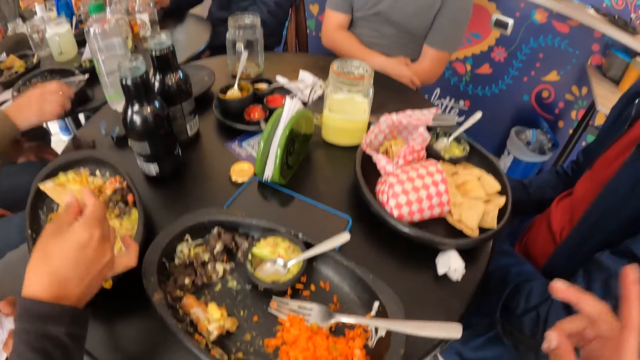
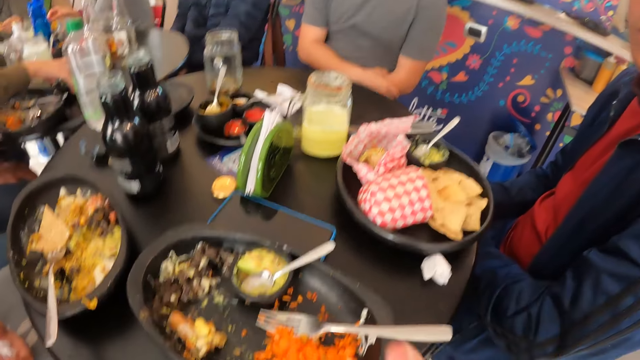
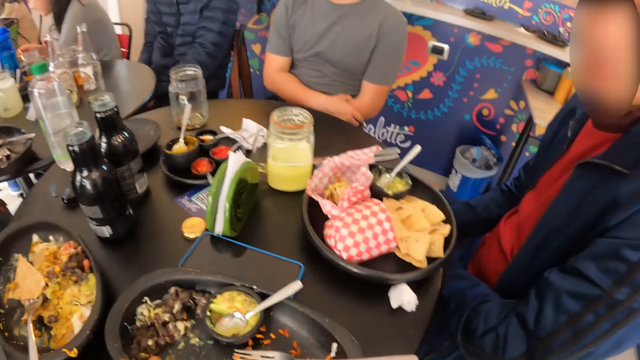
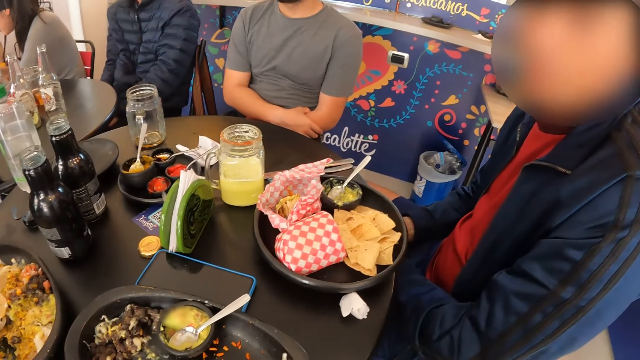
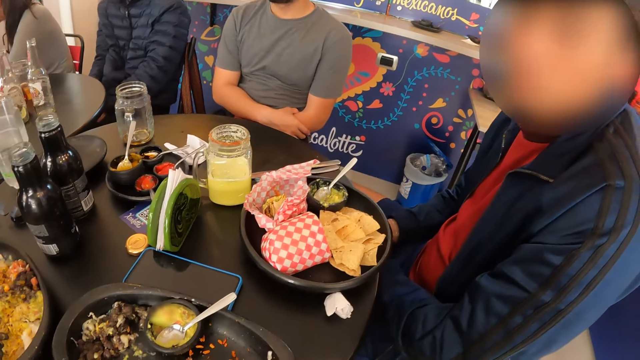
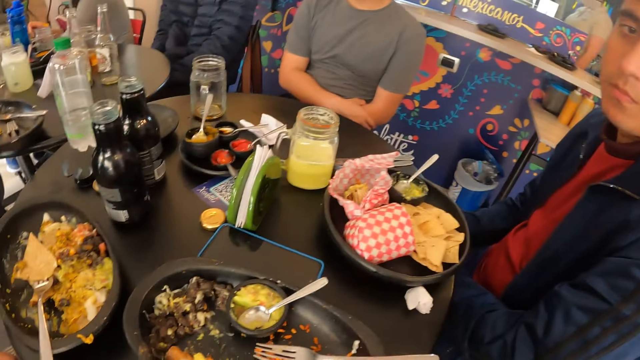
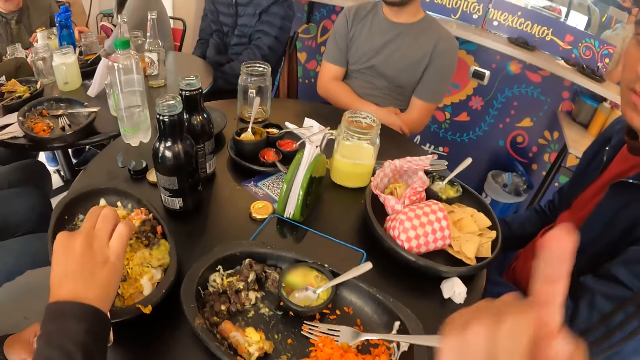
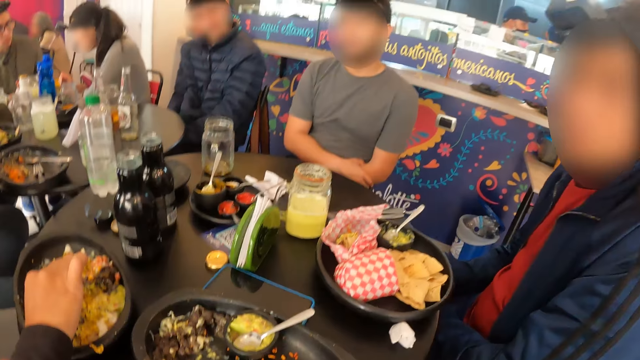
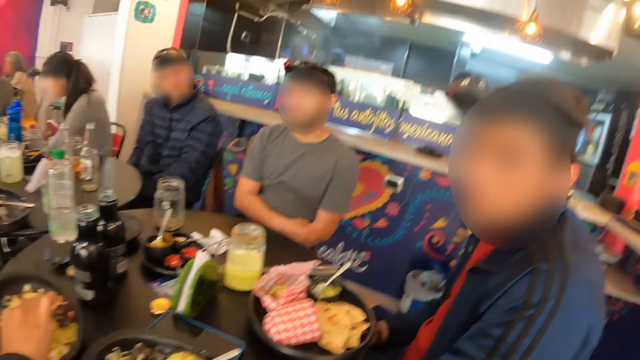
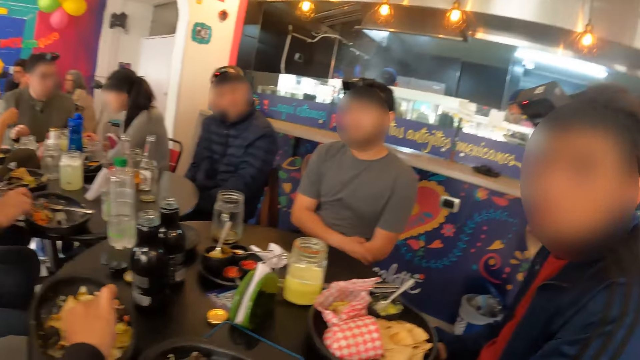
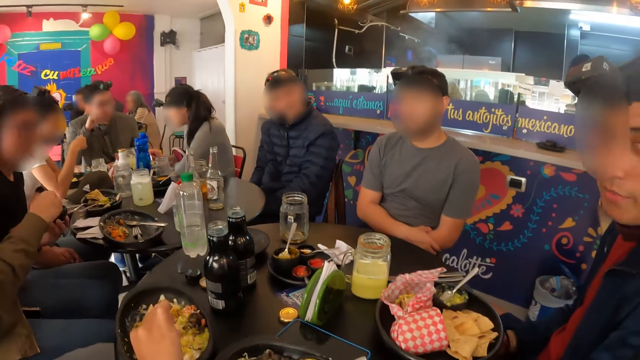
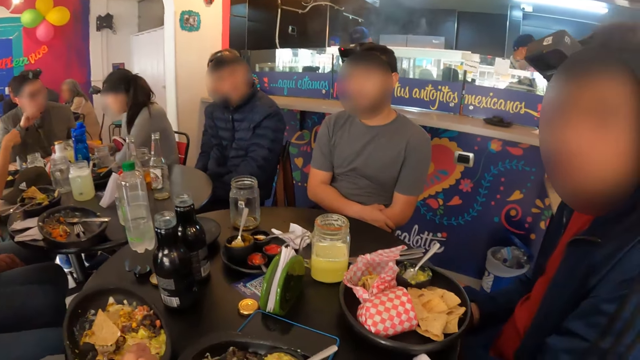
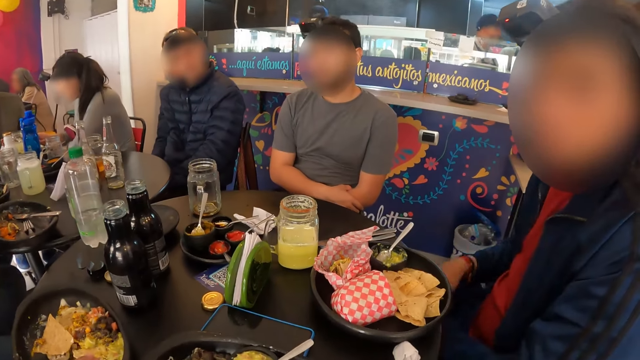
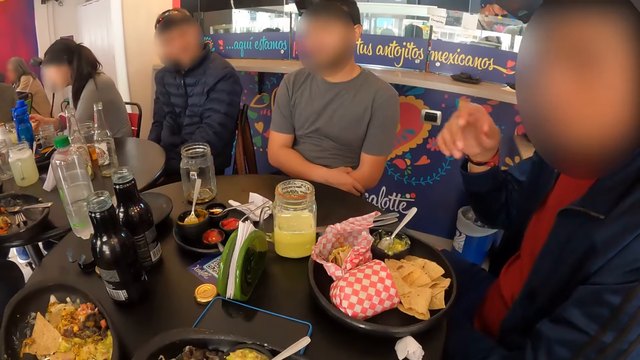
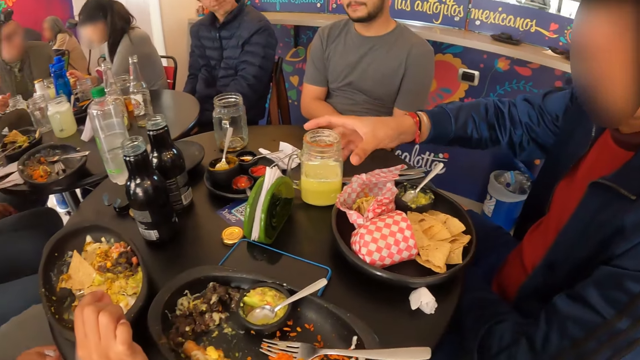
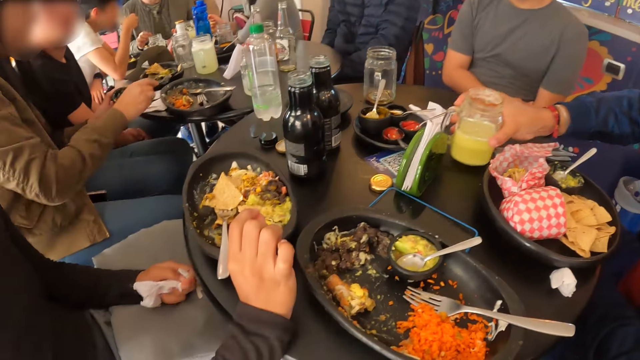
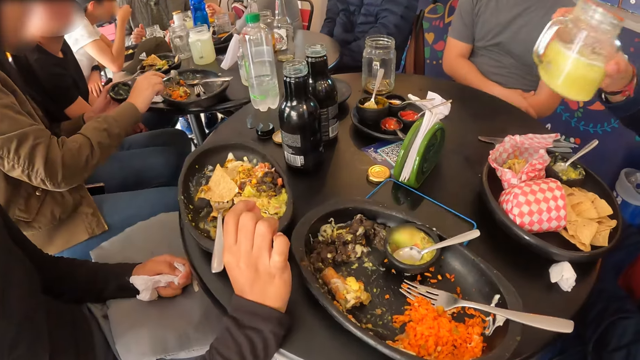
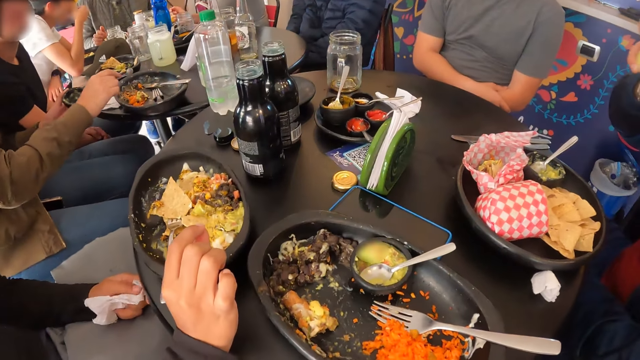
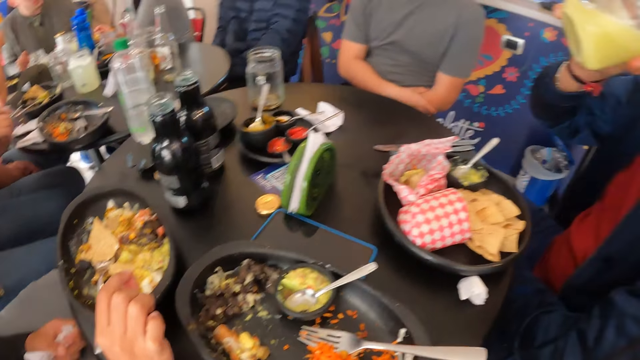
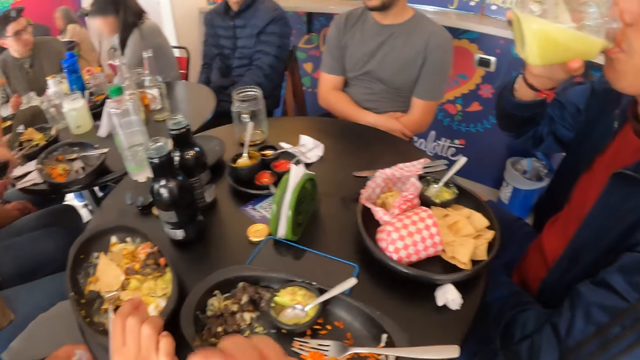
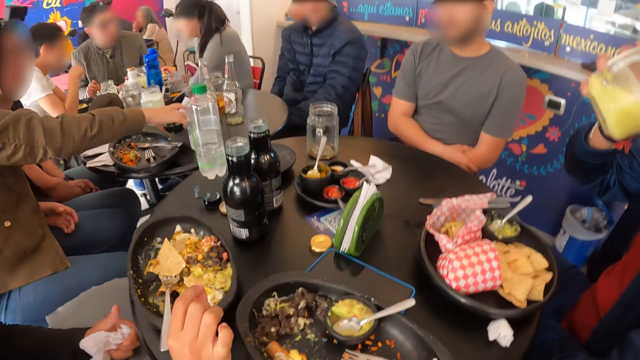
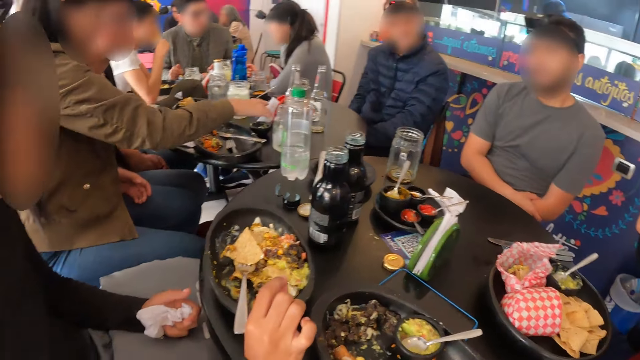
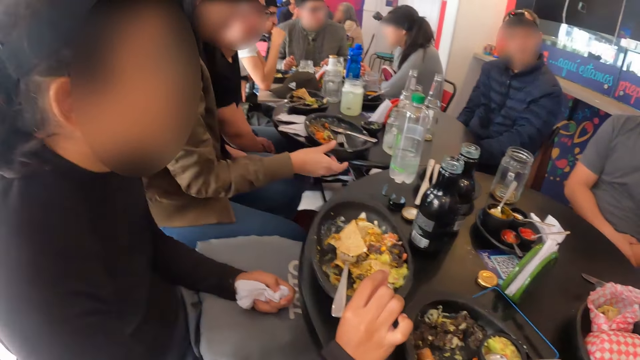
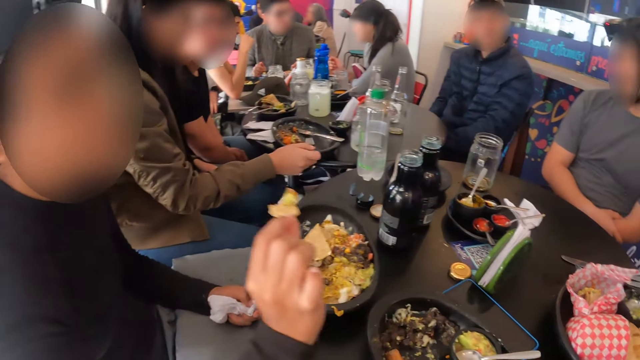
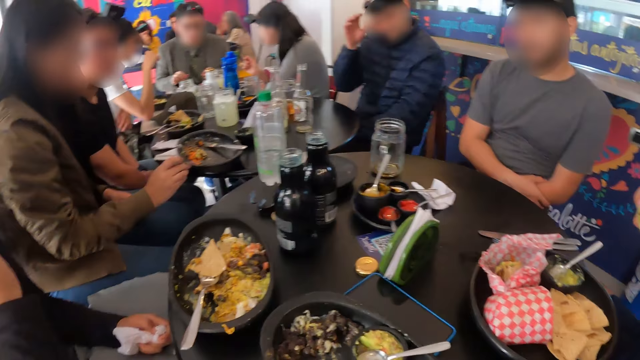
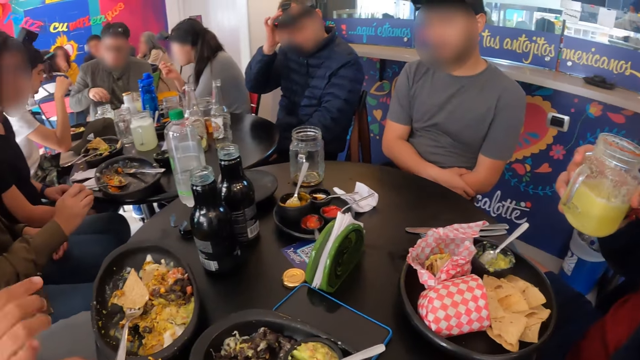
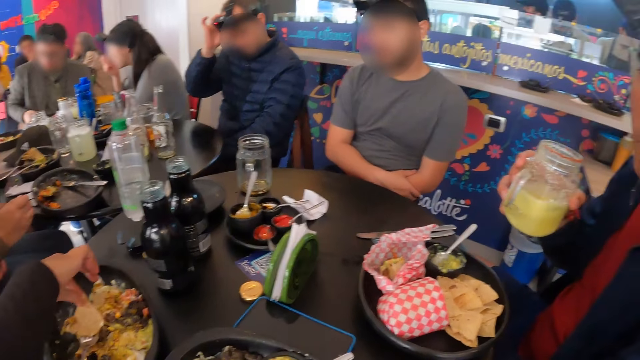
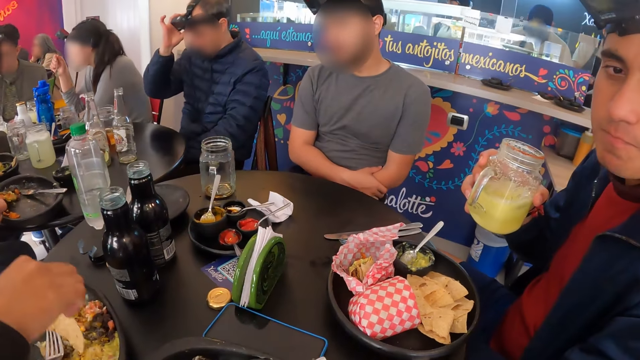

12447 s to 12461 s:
A man interacts with the camera wearer. A person talks to another person. A third person takes the juice from the table and drinks the juice. Another person takes the food from the plate.

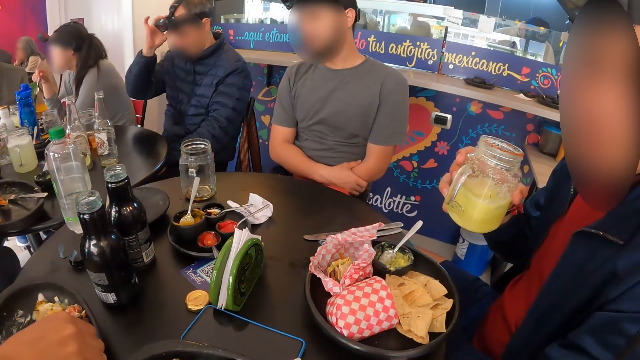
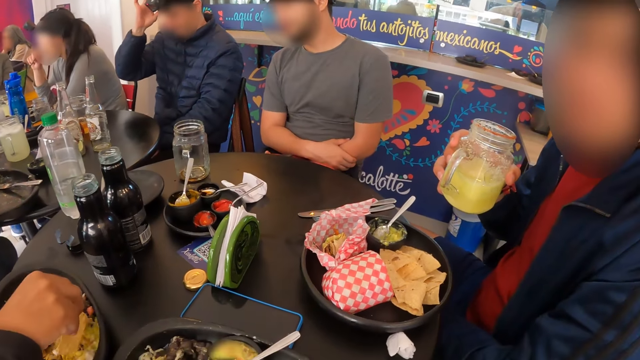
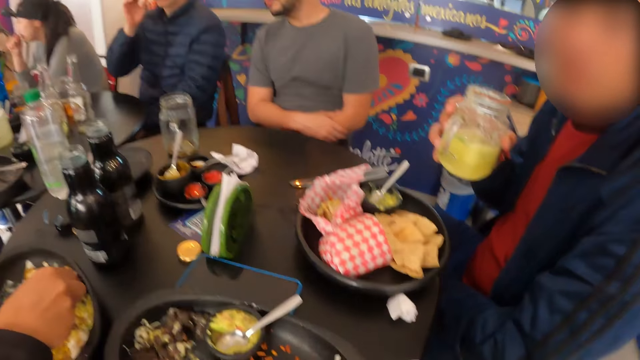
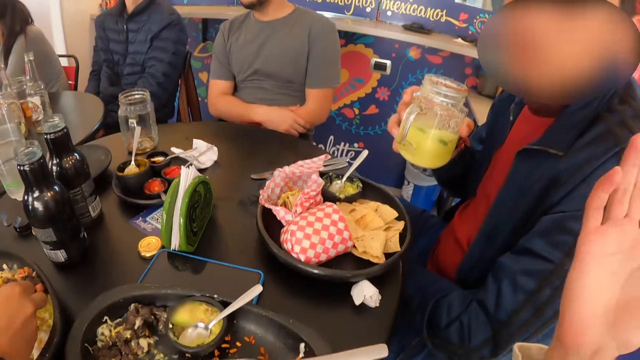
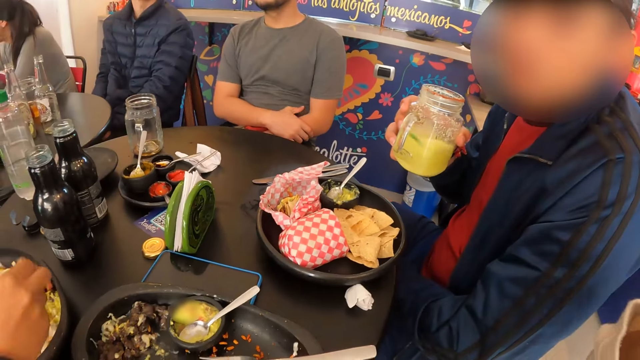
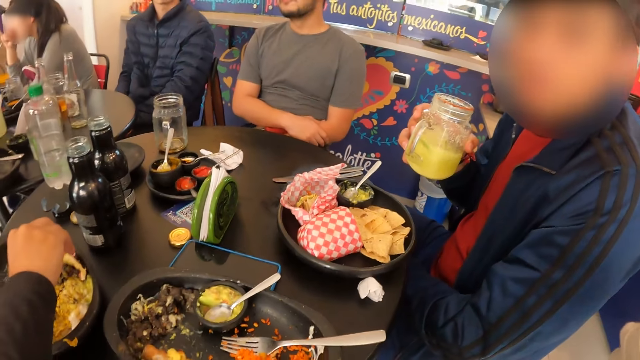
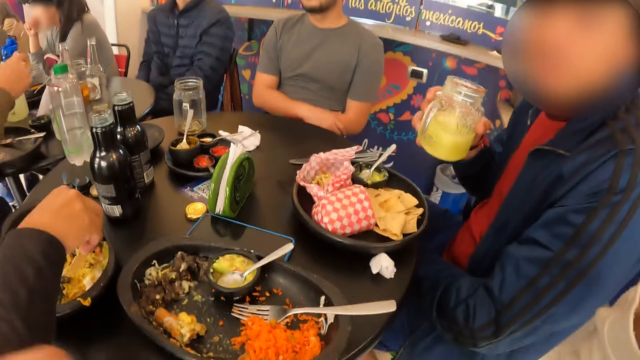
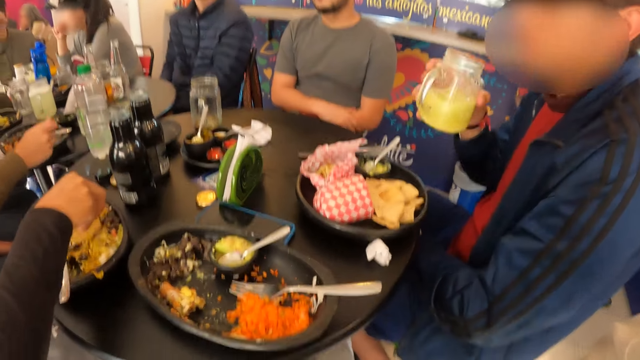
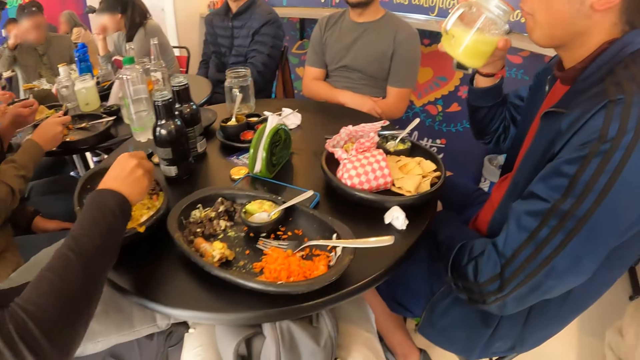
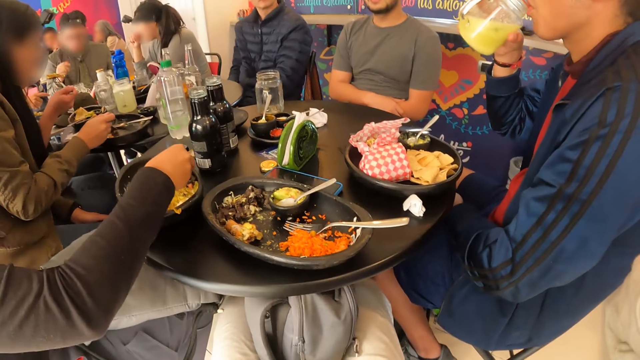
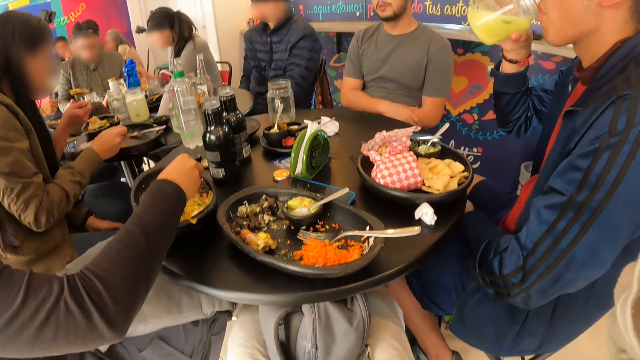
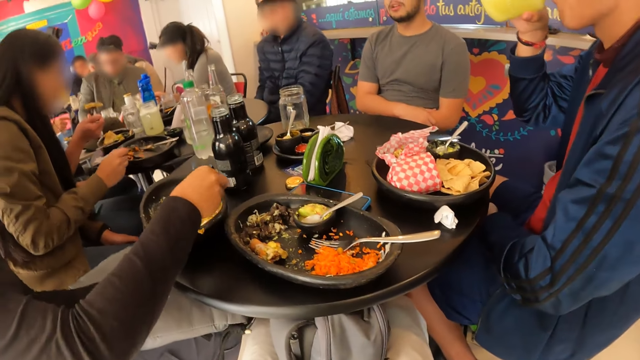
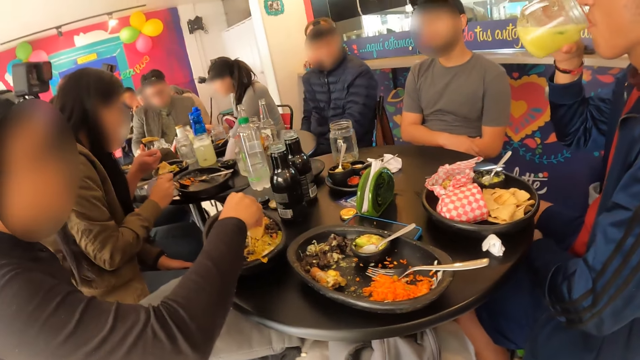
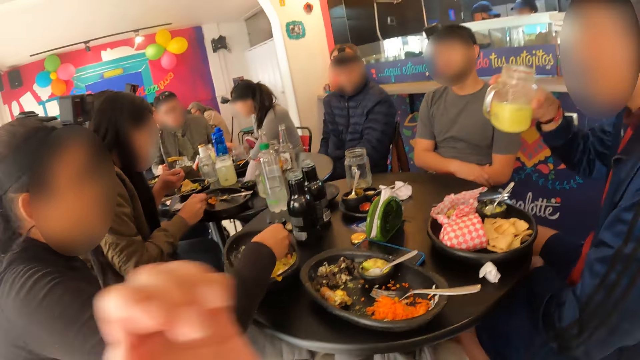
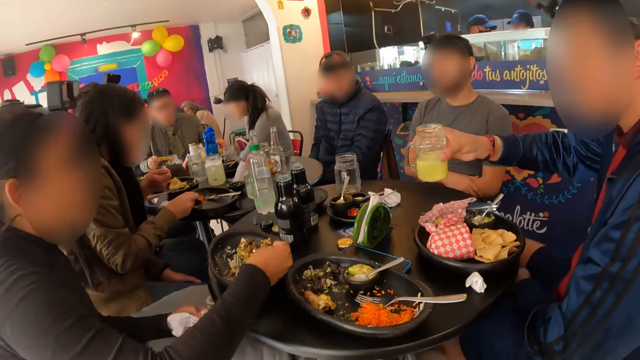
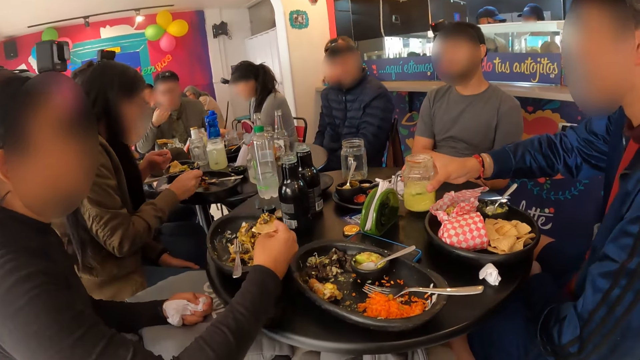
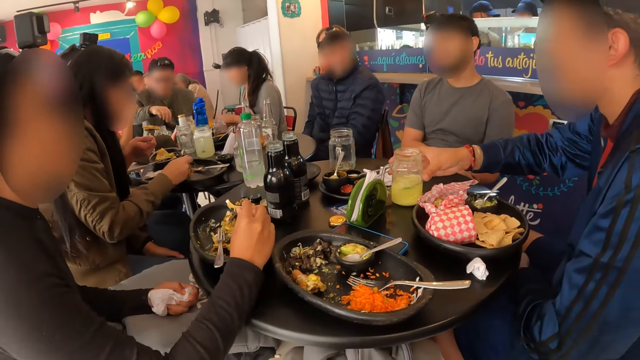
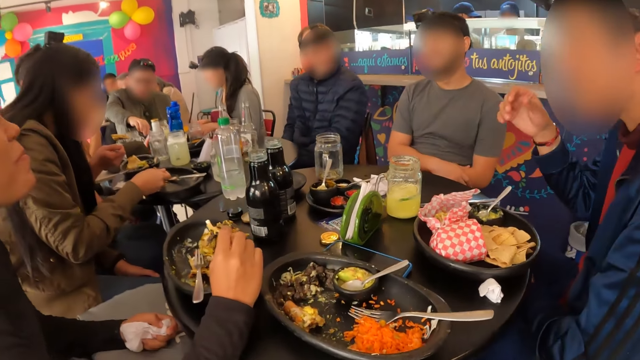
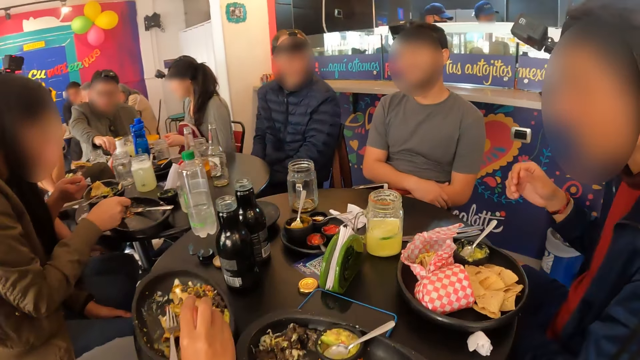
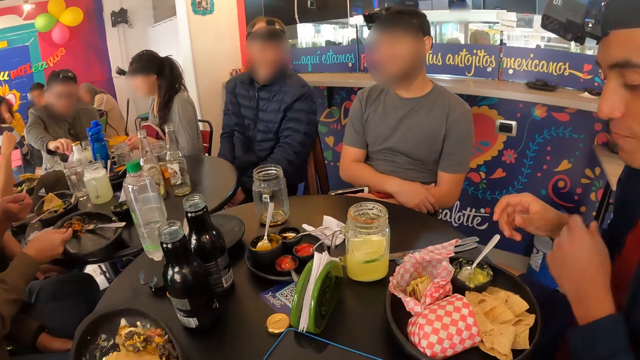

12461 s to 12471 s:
A person talks to another person. Another person puts the glass of juice on the table.
